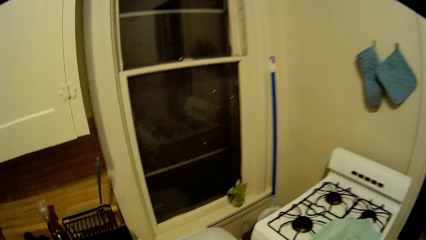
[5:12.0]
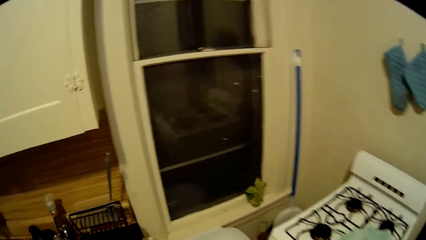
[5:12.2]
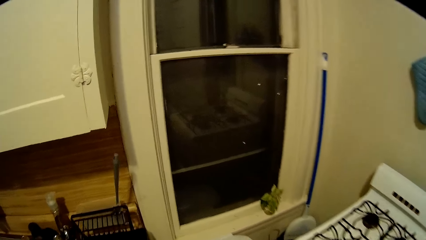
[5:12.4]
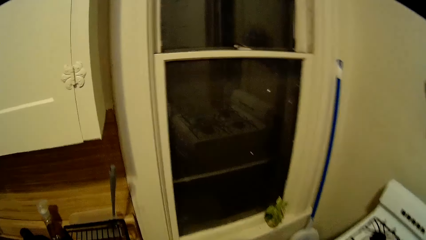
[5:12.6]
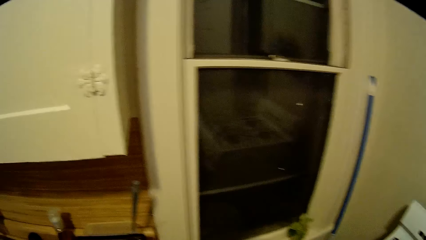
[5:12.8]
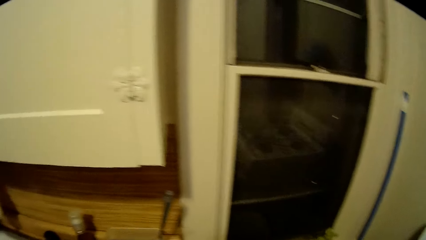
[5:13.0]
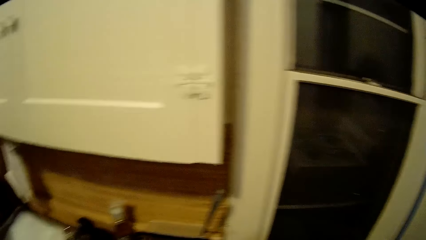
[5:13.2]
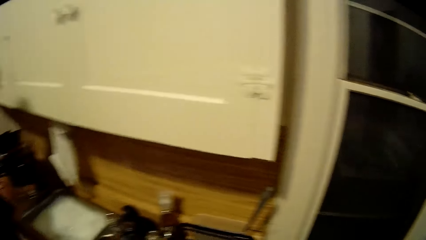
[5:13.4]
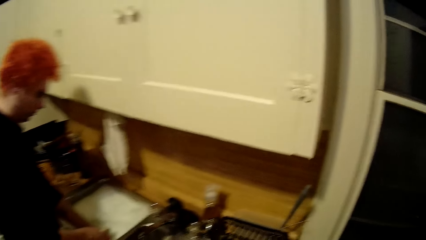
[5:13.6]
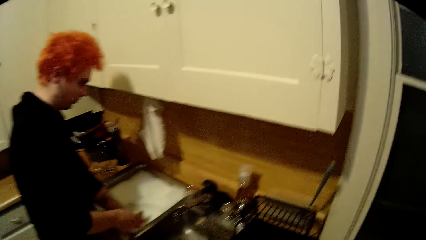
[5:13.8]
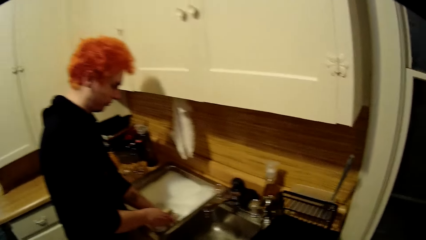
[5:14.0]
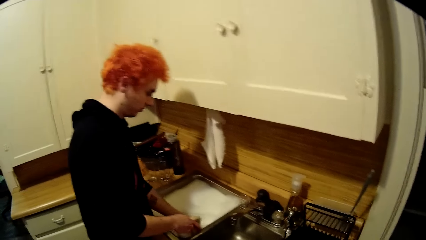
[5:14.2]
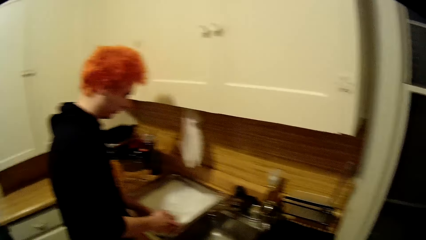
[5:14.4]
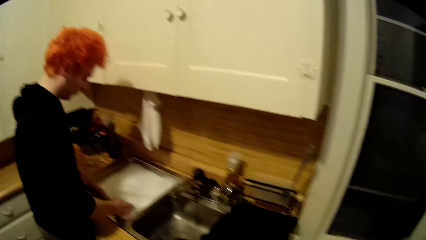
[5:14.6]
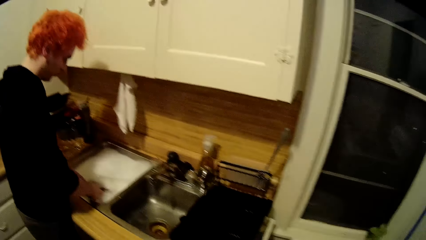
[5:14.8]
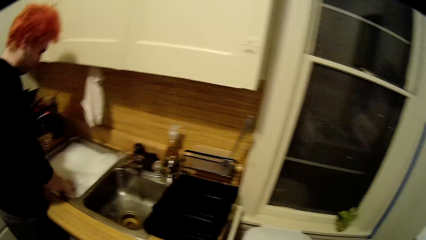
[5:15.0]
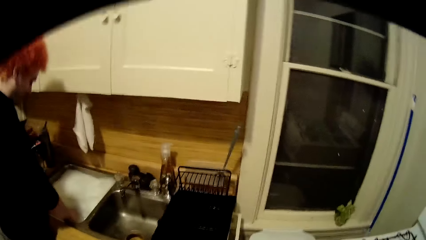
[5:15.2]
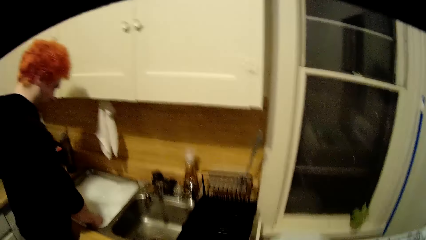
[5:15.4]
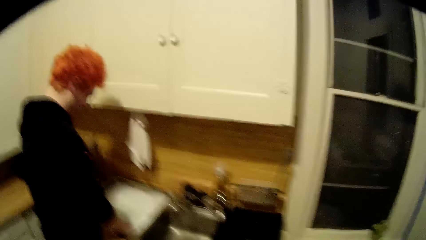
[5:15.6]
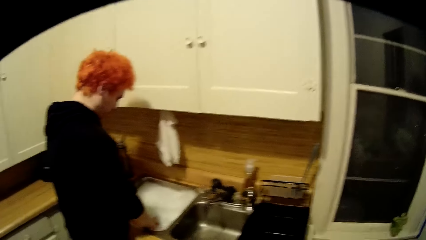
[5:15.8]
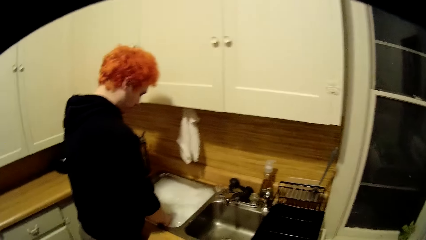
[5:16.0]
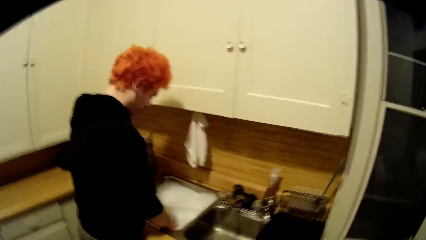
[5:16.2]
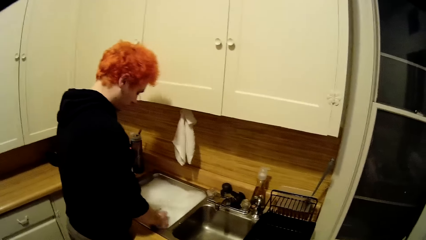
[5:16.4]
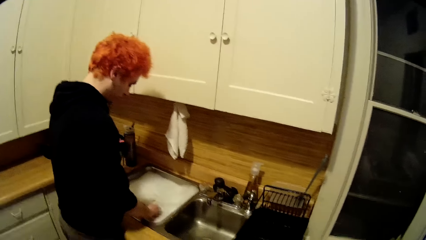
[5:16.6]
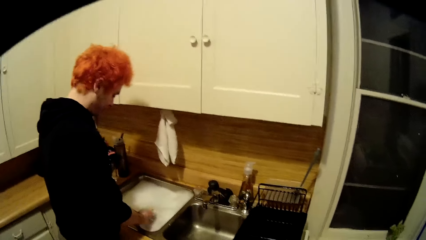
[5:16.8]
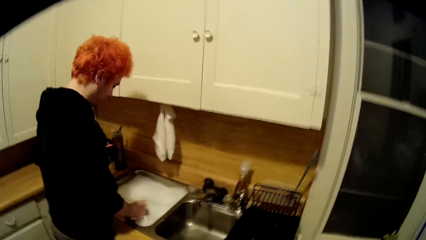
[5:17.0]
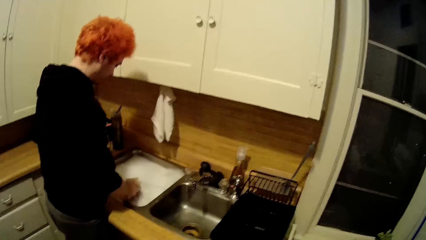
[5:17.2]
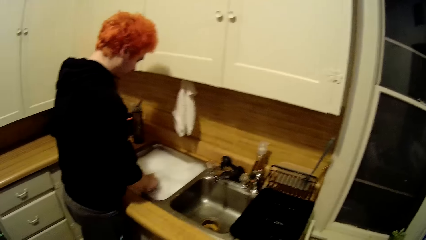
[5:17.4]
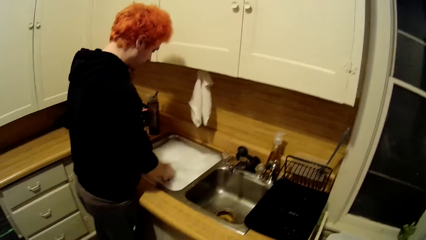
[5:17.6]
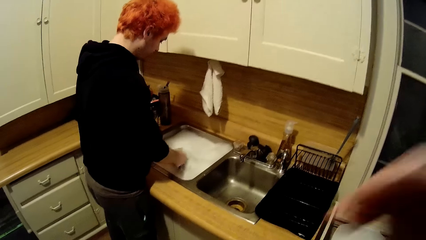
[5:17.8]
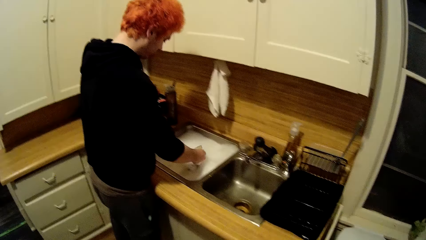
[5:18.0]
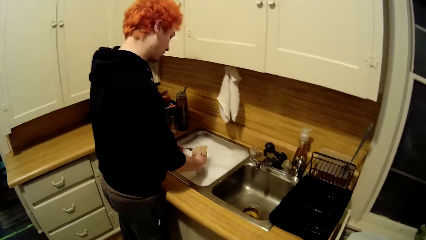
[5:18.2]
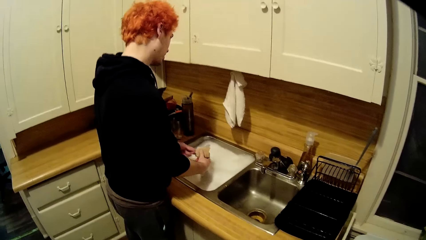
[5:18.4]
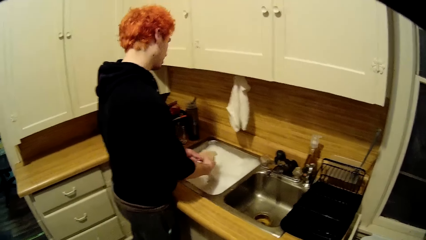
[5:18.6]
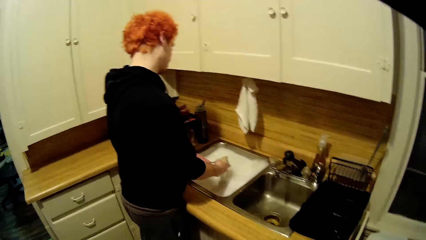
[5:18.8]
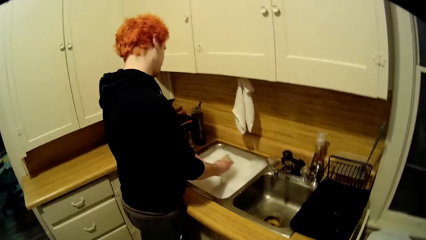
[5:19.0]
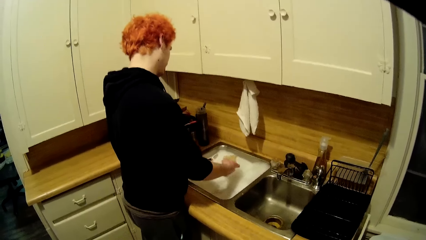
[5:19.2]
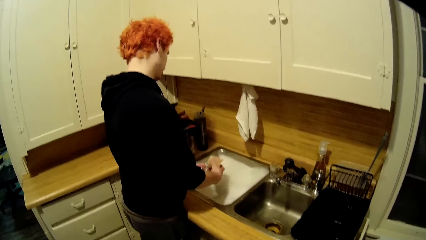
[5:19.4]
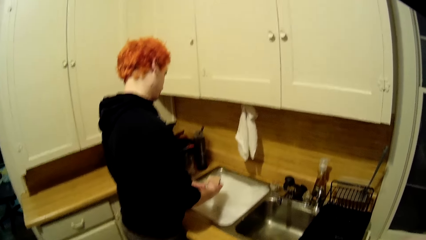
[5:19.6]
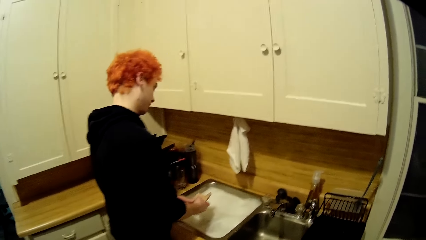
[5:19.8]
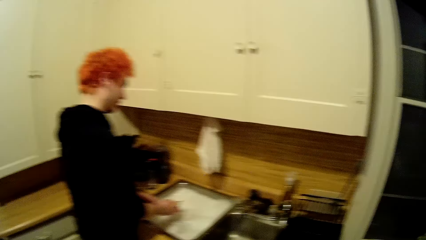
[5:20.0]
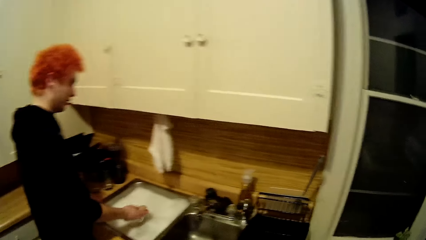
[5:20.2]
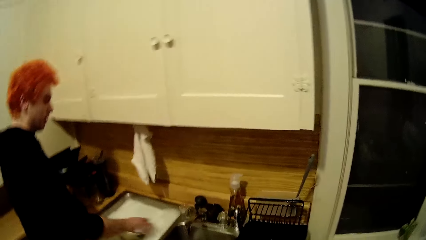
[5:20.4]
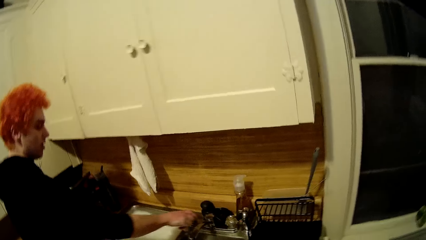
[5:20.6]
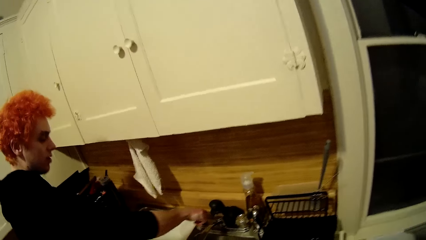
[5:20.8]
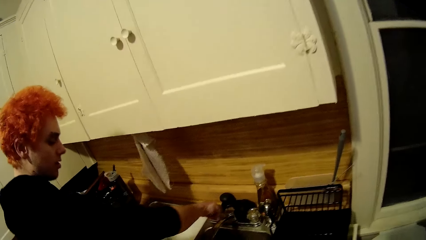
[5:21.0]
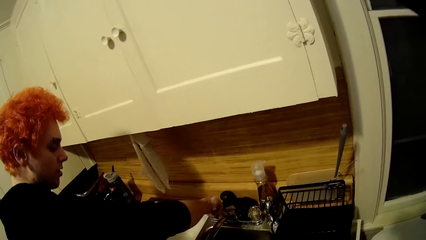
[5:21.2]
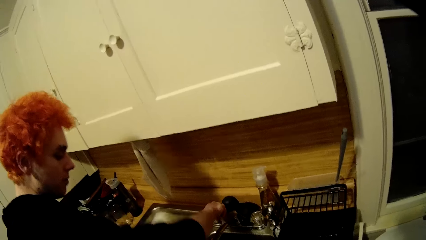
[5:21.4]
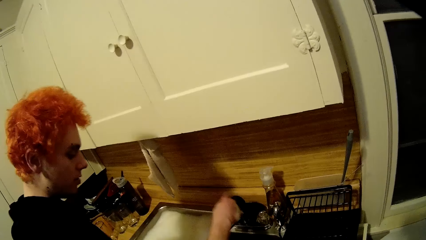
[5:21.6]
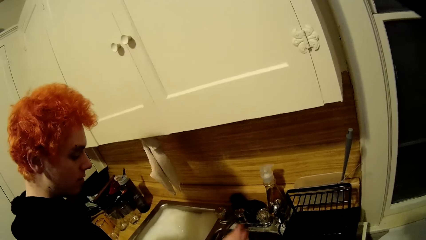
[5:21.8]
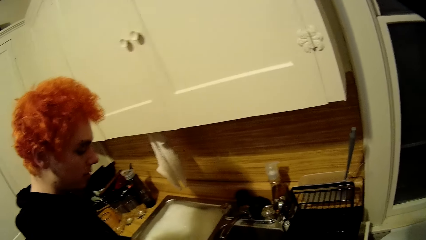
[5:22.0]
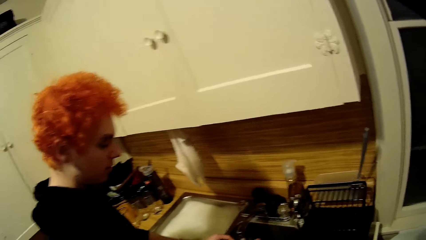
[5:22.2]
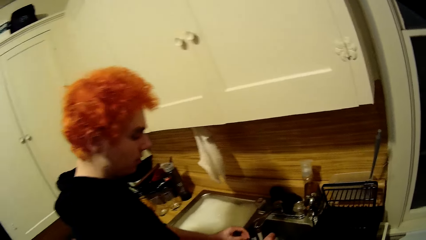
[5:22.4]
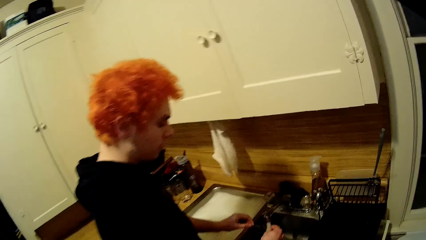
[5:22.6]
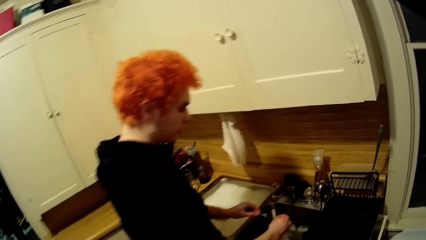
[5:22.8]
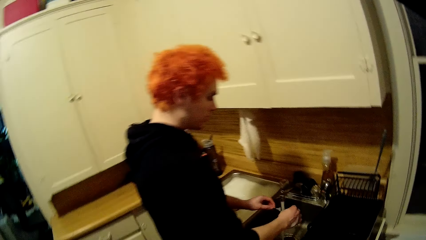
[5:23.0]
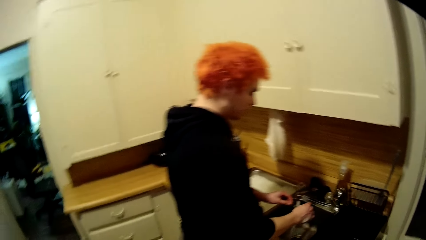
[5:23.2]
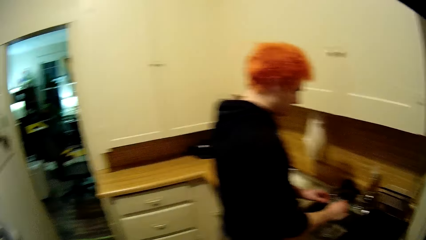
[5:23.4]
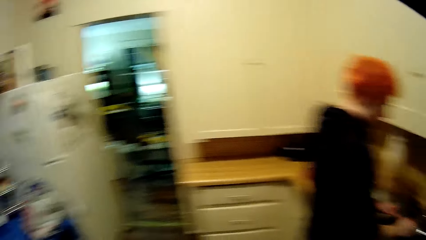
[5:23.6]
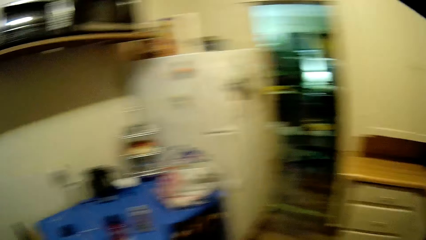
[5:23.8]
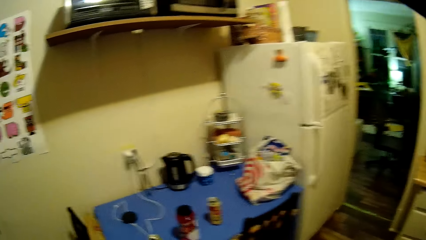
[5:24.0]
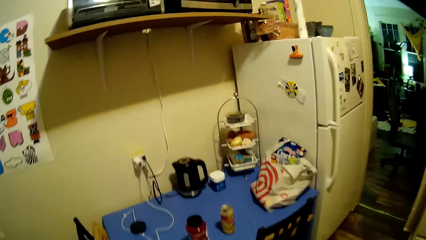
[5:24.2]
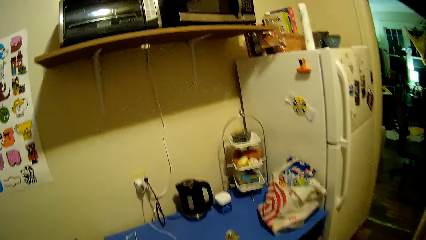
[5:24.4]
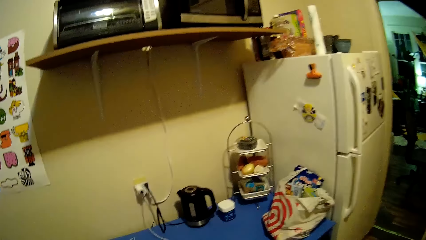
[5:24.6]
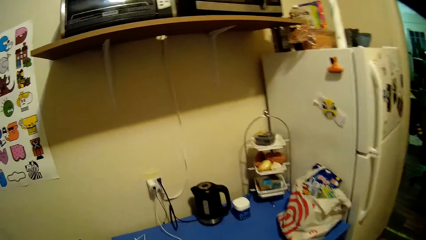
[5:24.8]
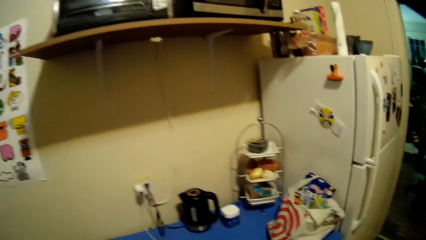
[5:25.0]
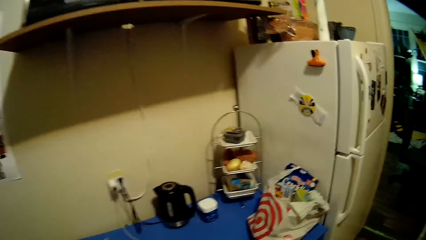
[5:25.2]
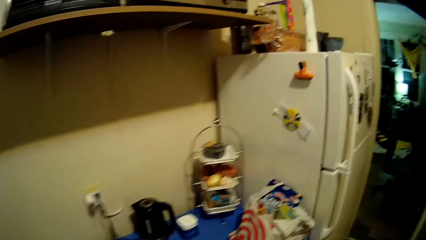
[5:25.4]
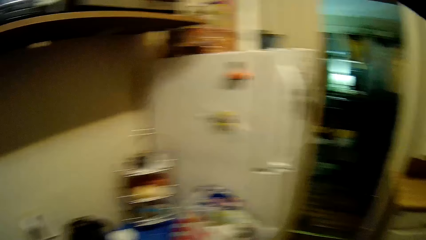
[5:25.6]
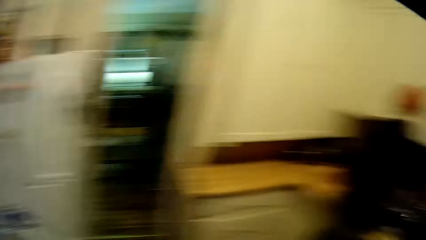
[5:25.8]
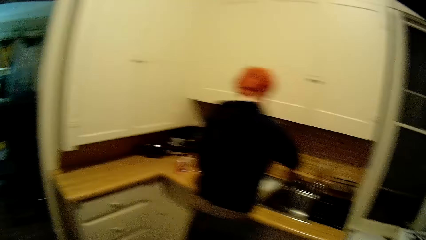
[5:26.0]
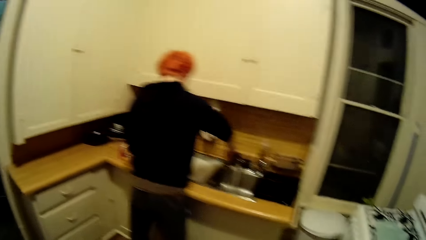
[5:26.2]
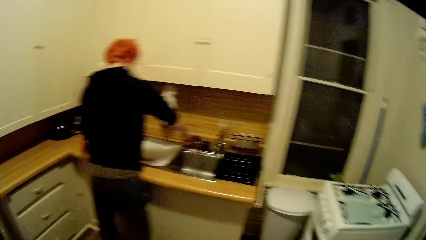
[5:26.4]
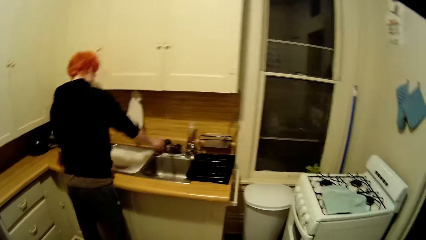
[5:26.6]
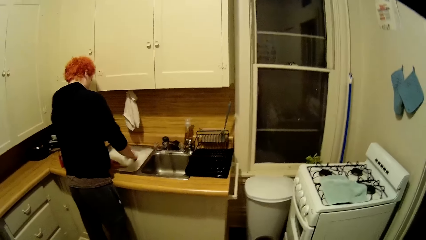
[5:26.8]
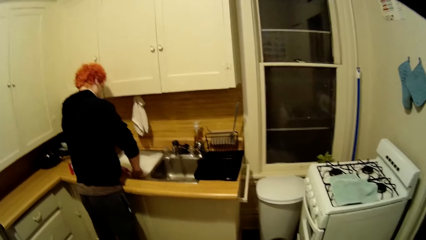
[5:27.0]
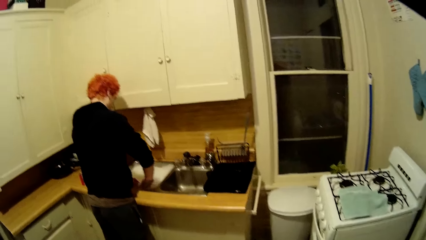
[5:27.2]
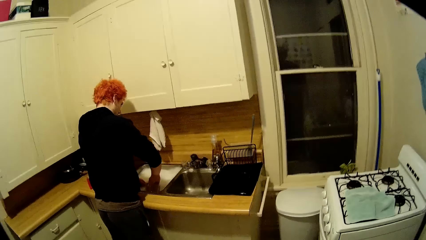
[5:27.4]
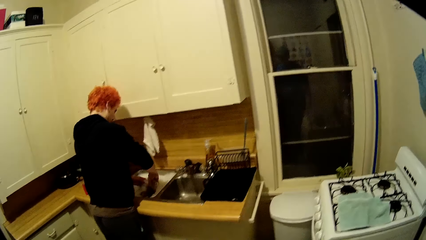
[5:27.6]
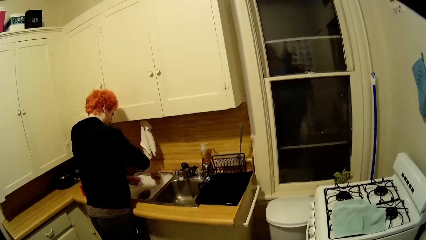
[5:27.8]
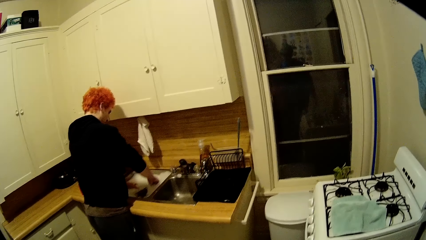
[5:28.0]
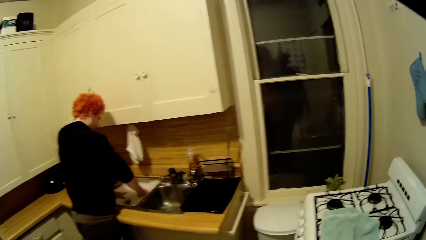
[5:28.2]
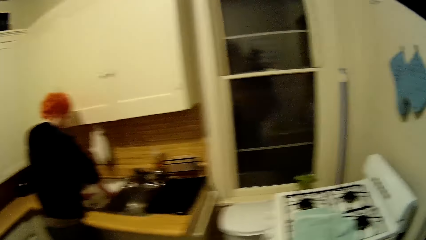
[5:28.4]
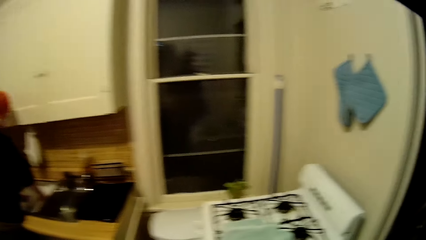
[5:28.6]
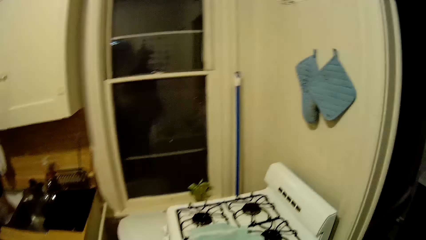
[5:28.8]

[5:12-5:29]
A man washes utensils in the sink. The camera wearer stares around the house. The man dips his hands in the water, washes a spoon, opens a tap, and rinses the spoon. The camera wearer walks around the house. The man closes the tap and holds a scouring pad.
